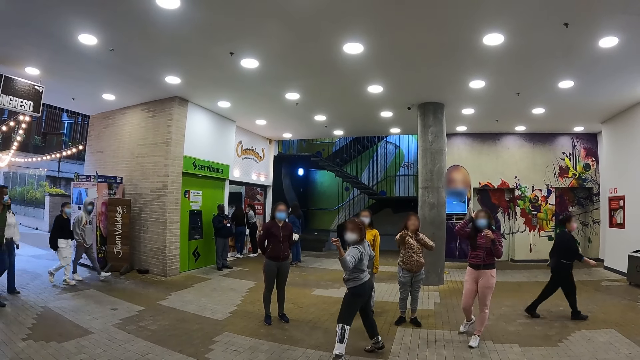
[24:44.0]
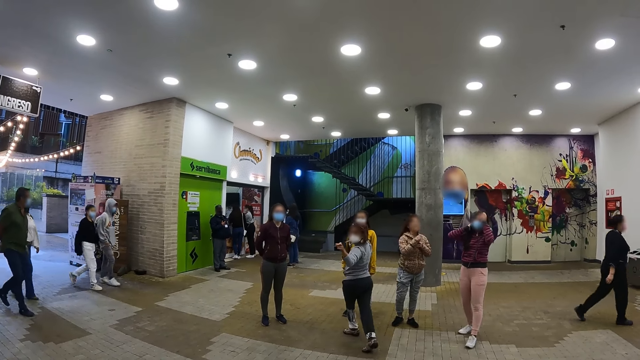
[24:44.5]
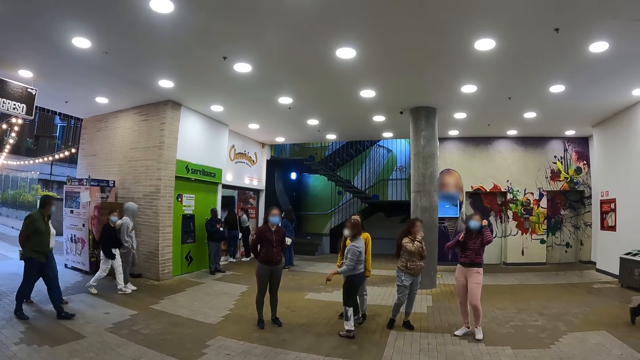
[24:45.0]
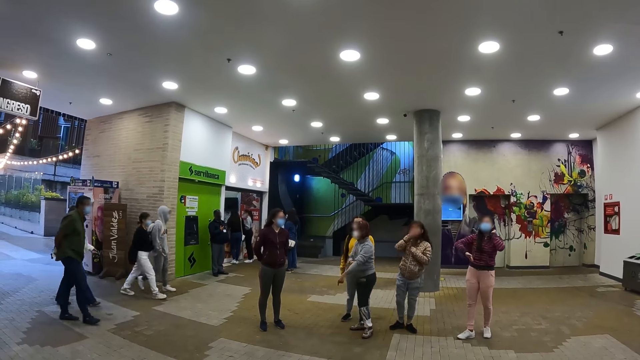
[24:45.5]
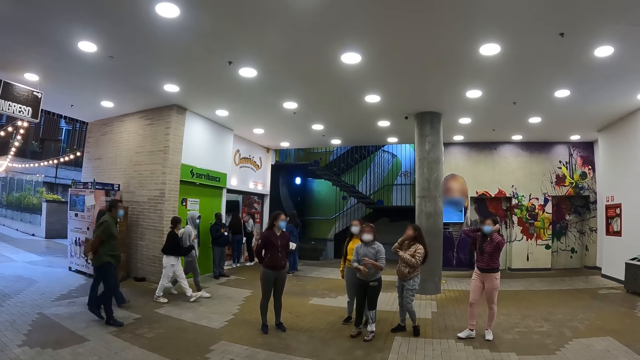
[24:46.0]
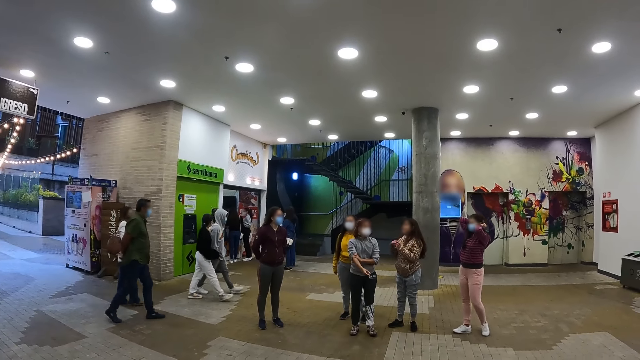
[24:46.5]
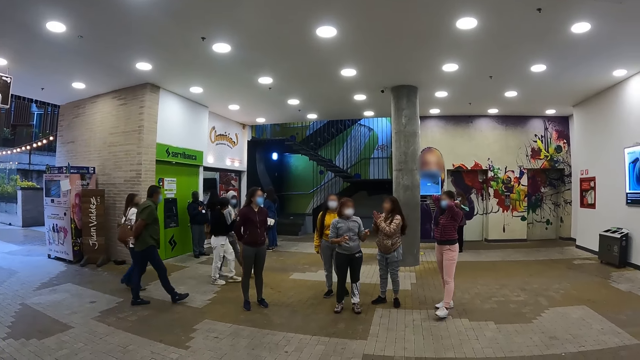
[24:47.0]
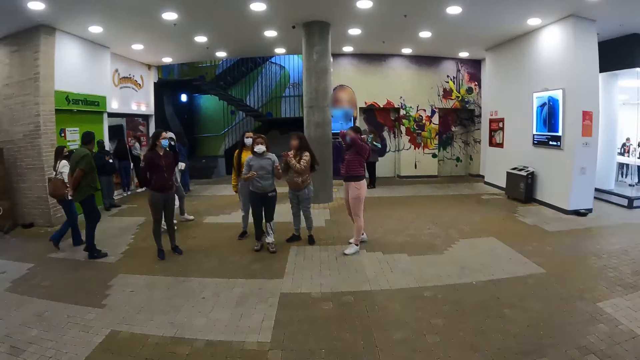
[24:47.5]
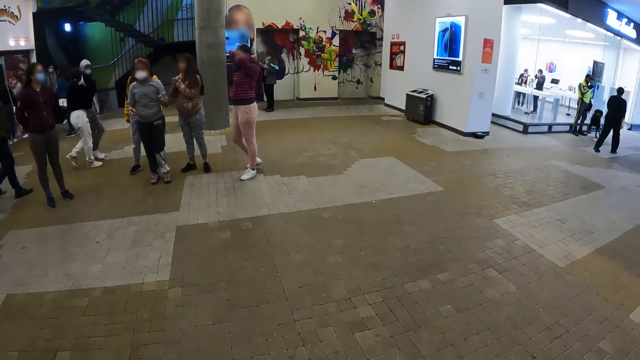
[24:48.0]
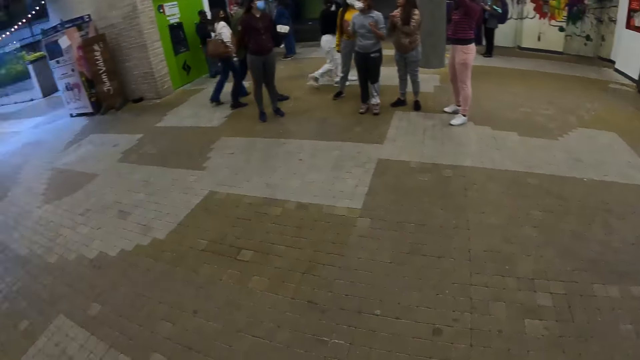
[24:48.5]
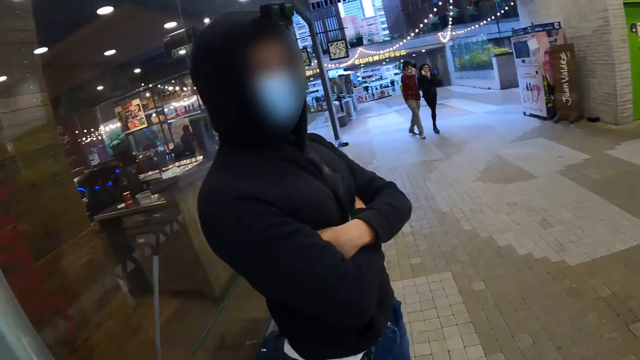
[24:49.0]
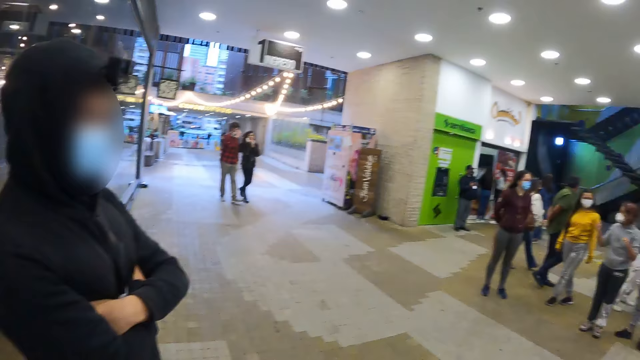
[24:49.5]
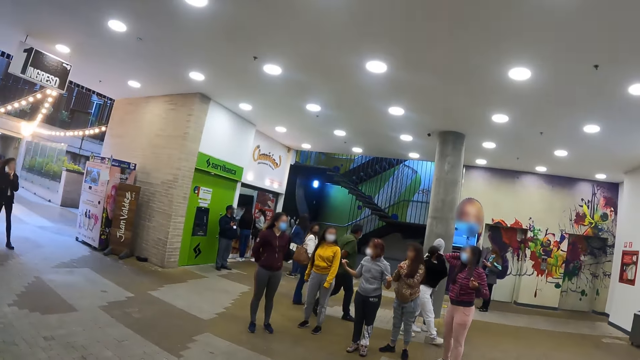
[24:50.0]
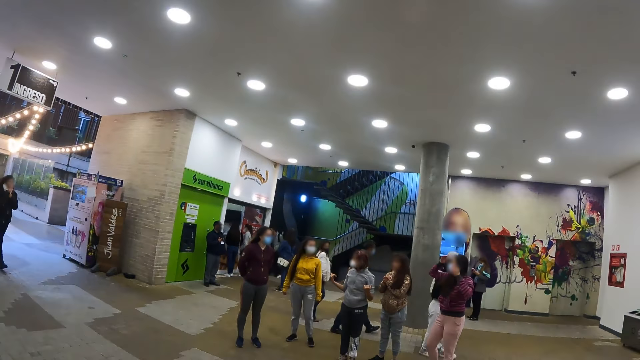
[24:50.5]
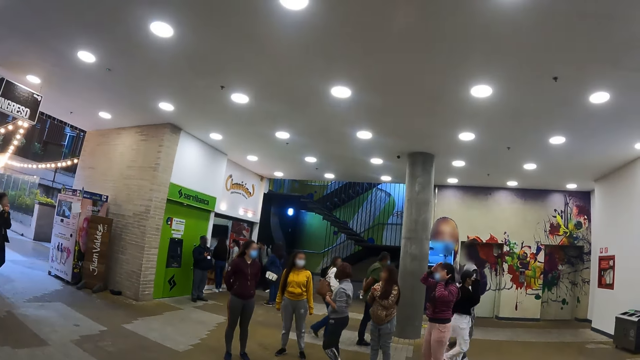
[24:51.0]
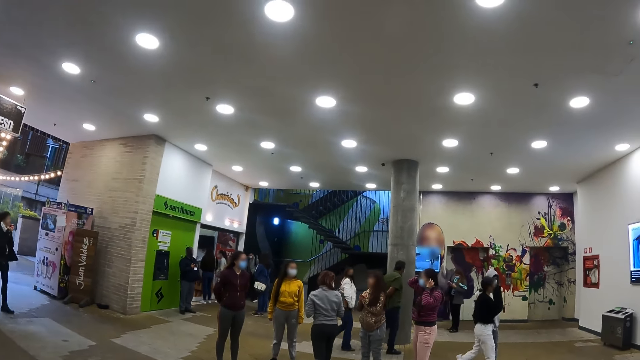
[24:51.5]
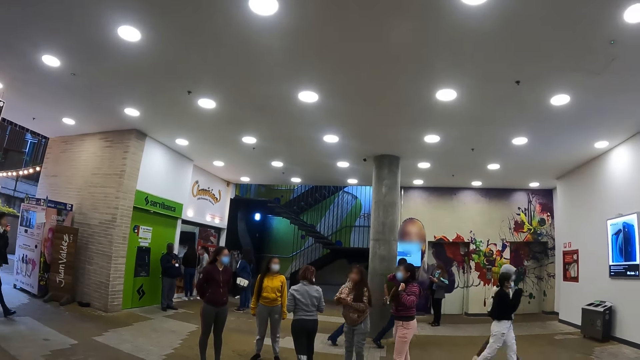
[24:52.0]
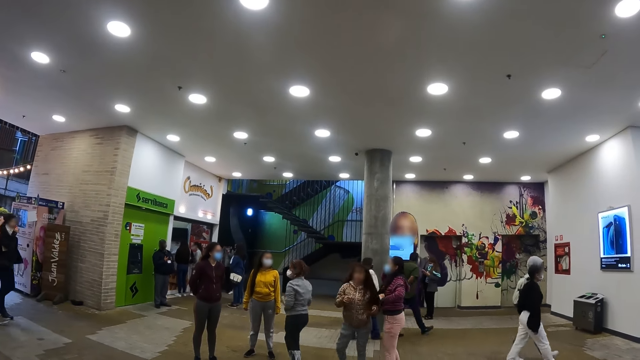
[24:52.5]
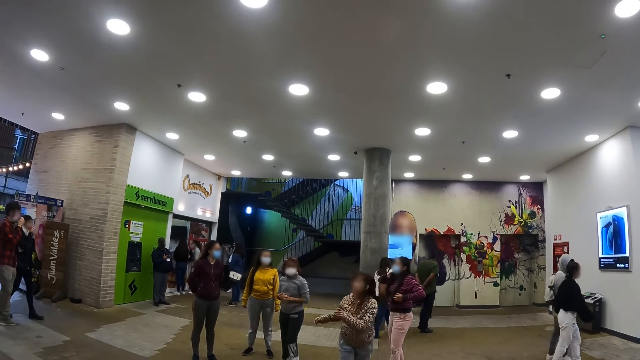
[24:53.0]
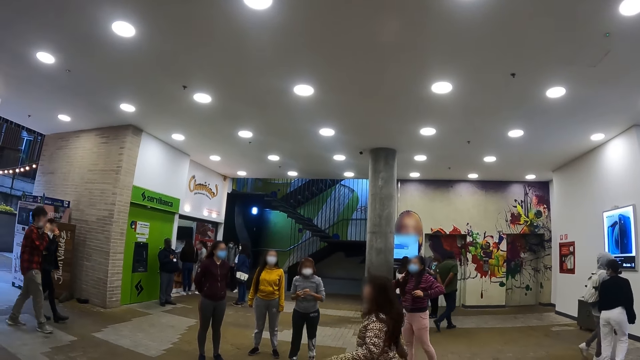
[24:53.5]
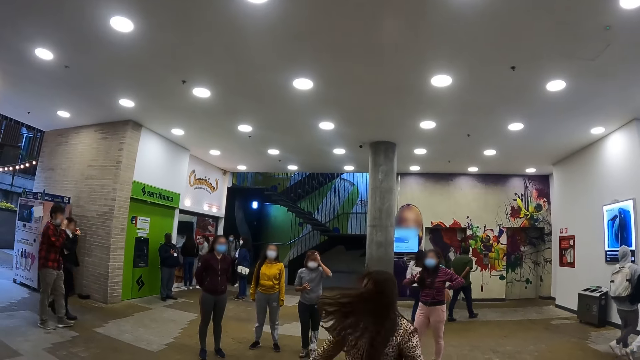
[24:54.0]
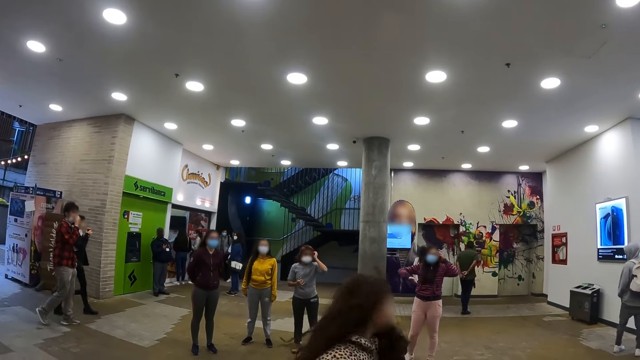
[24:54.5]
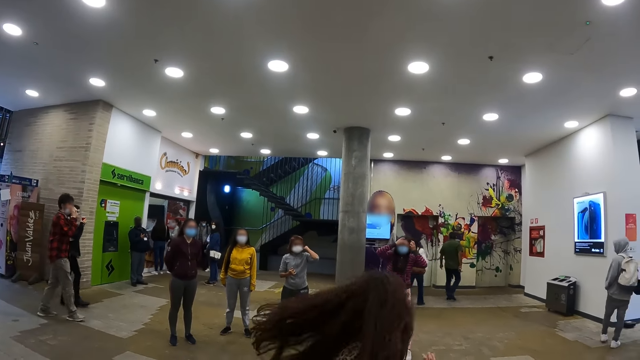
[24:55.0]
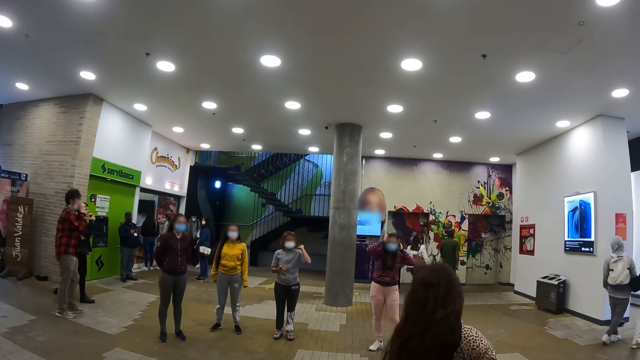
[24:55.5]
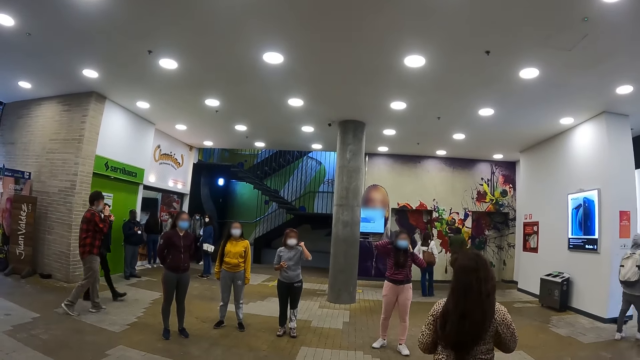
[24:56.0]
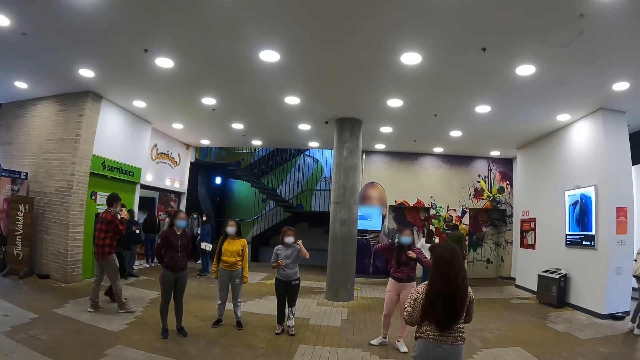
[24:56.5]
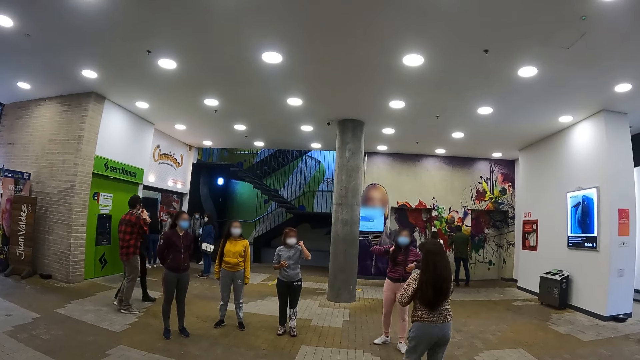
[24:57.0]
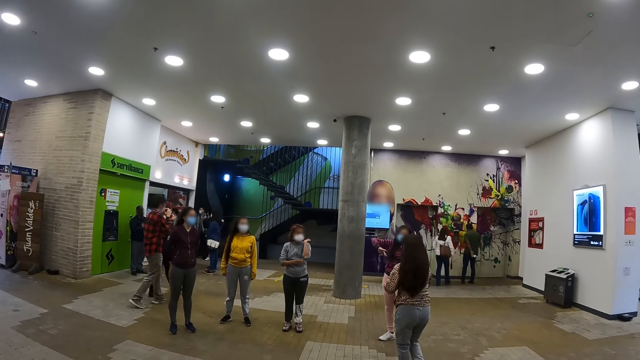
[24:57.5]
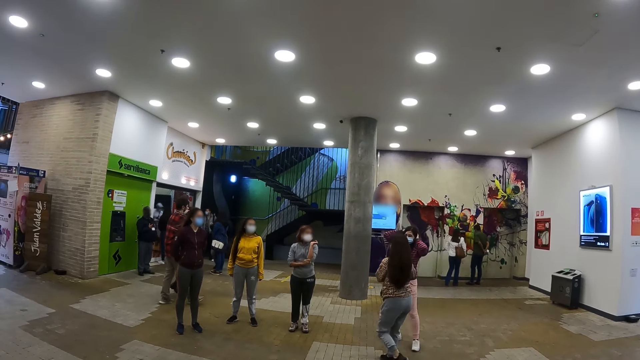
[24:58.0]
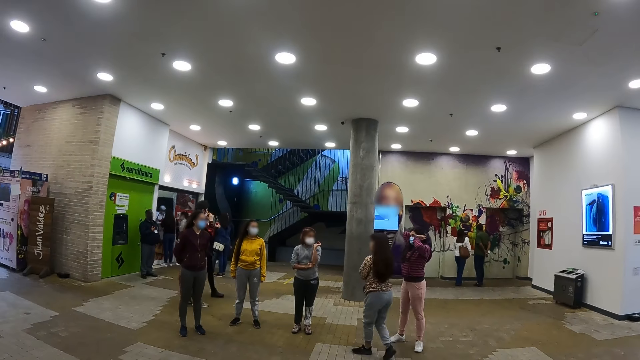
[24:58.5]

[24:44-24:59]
A person points at the camera wearer. The person pulls up her sleeves. The camera wearer looks around a building. He looks at another person. He looks at the first person and the other persons, his friends rehearsing dancing. A third person walks towards the camera wearer. The third person walks back towards the first person and the other persons.

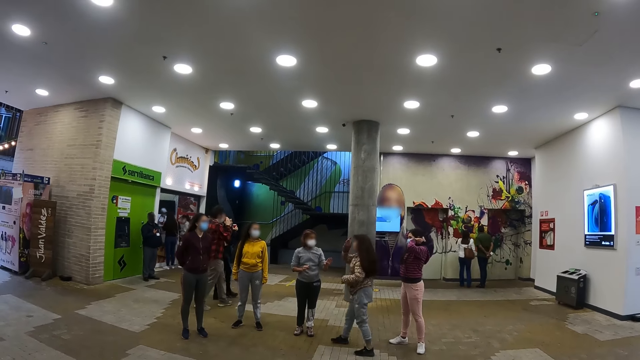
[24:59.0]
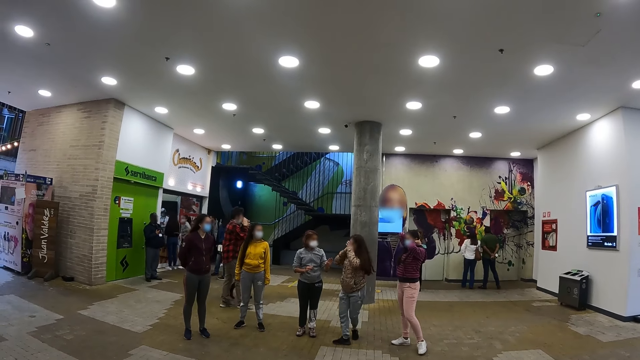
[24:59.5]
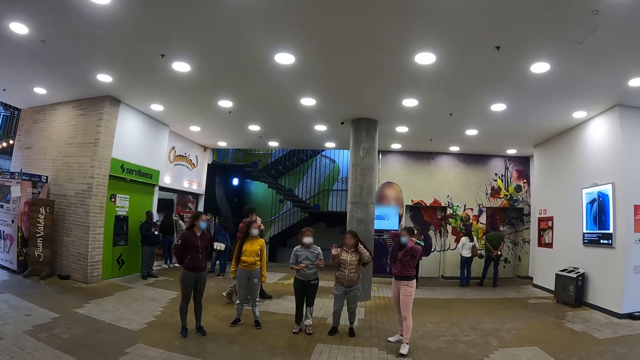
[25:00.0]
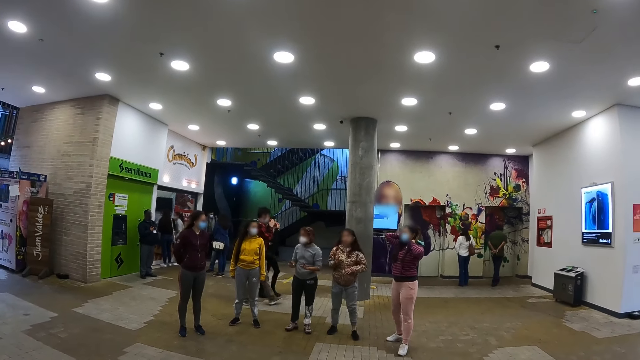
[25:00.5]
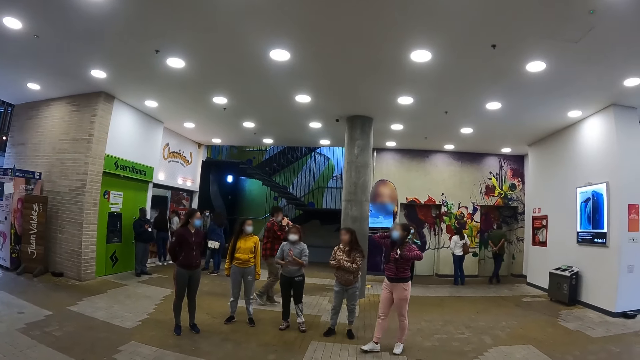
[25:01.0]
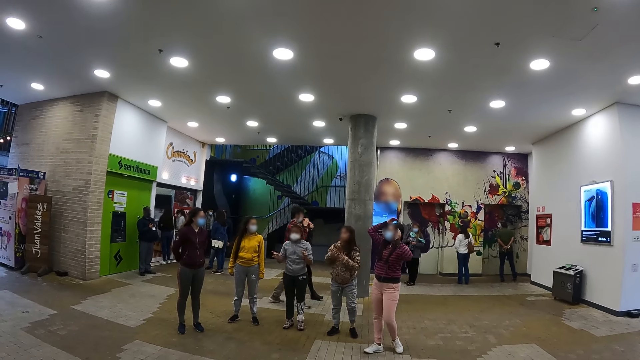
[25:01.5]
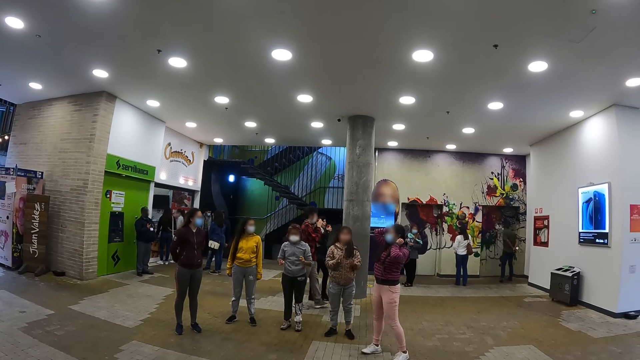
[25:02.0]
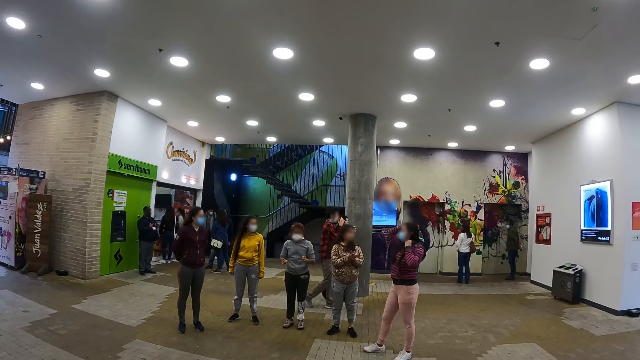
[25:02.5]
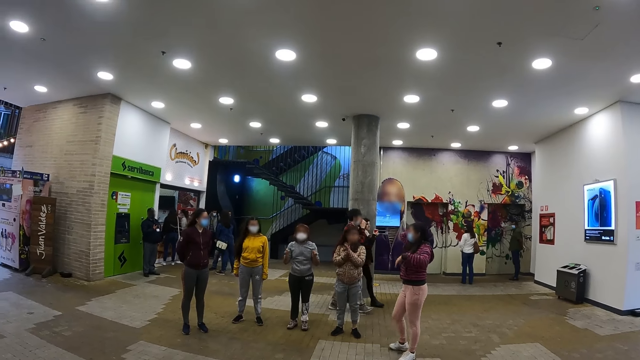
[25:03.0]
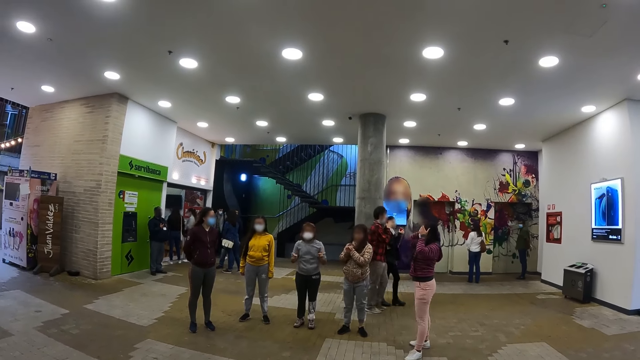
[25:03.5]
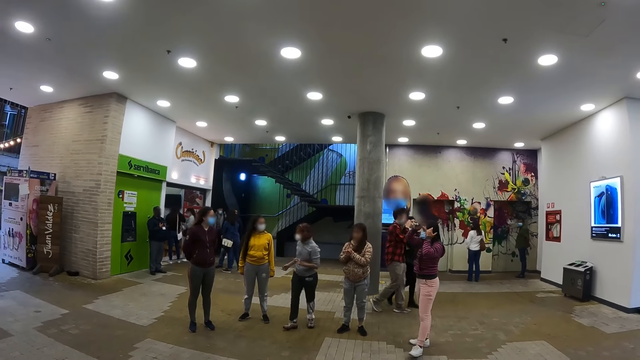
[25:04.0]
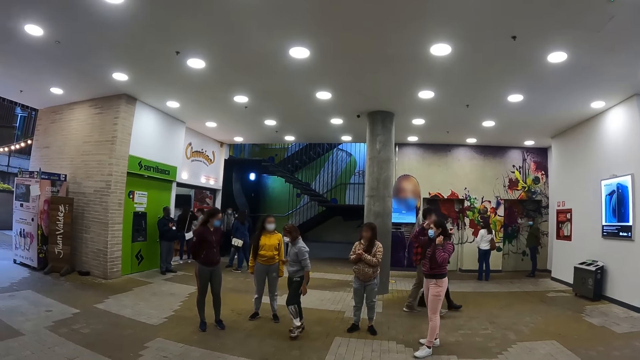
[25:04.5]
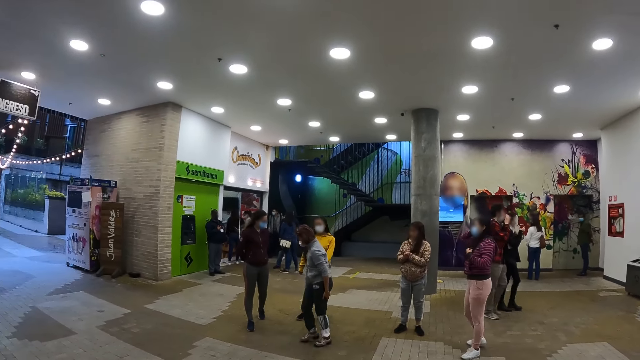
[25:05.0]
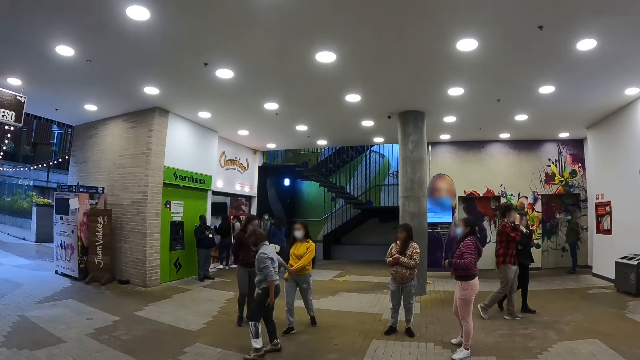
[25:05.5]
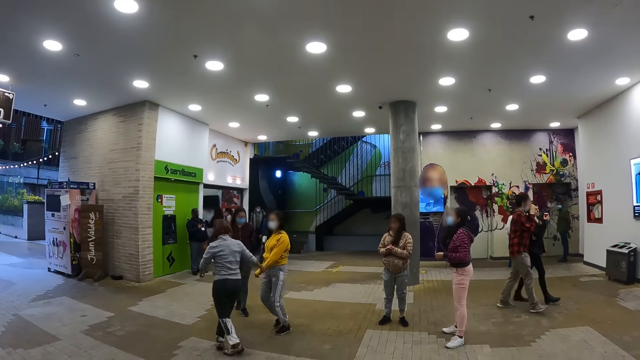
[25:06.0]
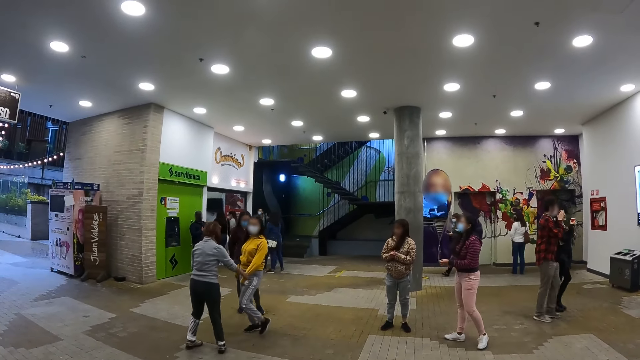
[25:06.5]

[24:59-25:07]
A person and another person touch their hair. The first person claps her hands. A third person pulls a fourth person.
